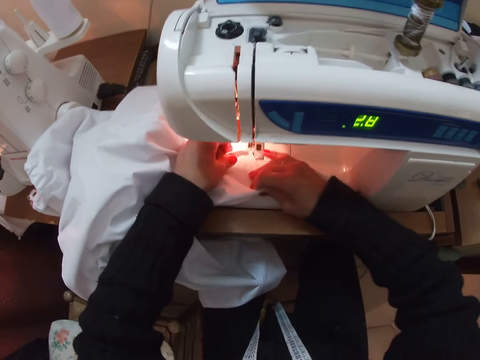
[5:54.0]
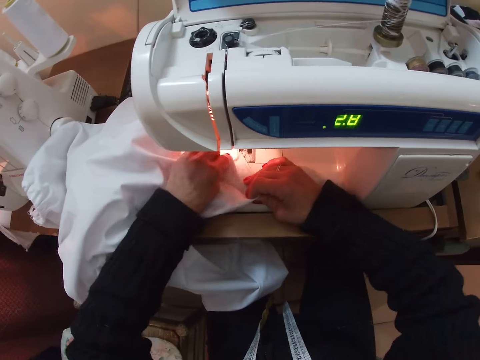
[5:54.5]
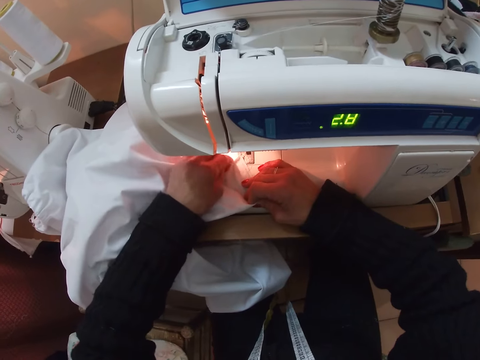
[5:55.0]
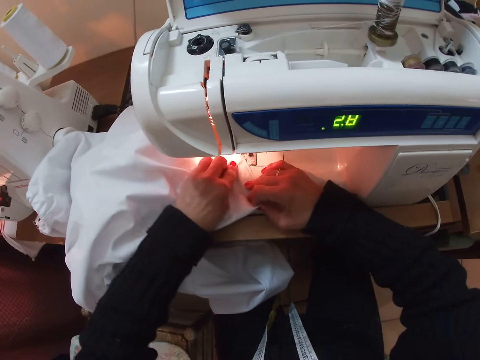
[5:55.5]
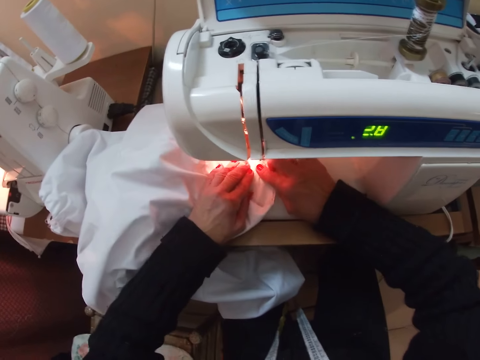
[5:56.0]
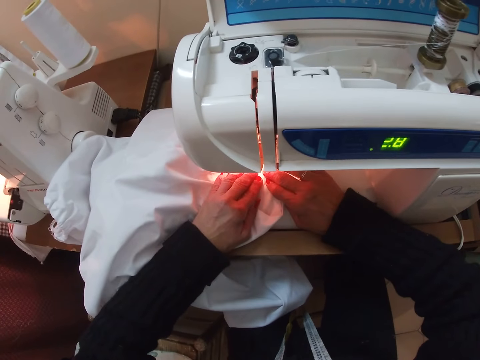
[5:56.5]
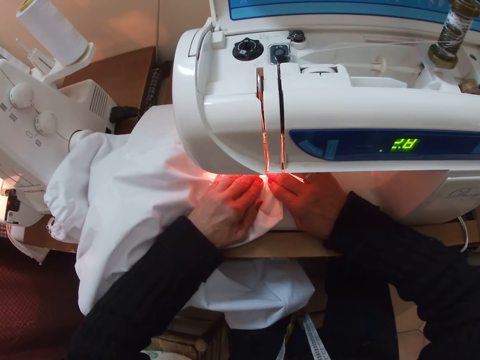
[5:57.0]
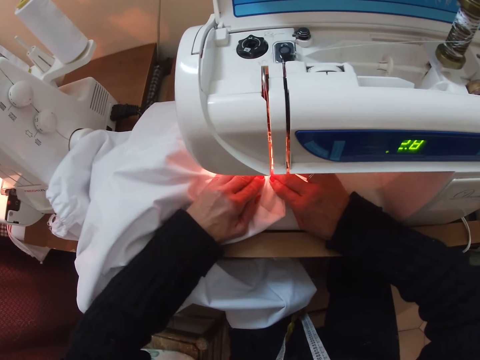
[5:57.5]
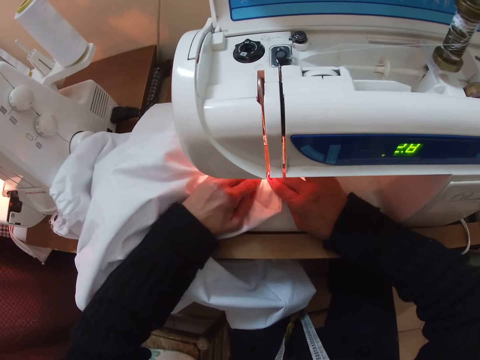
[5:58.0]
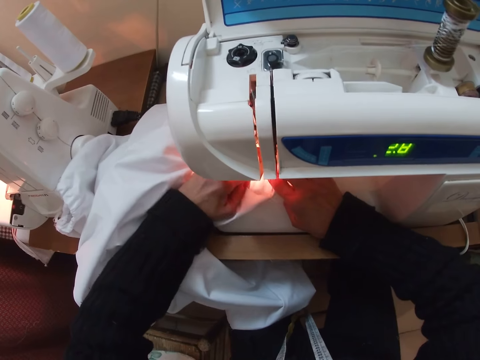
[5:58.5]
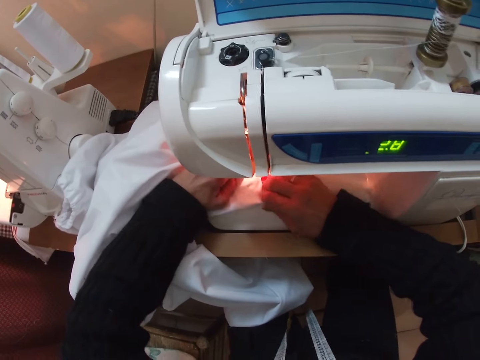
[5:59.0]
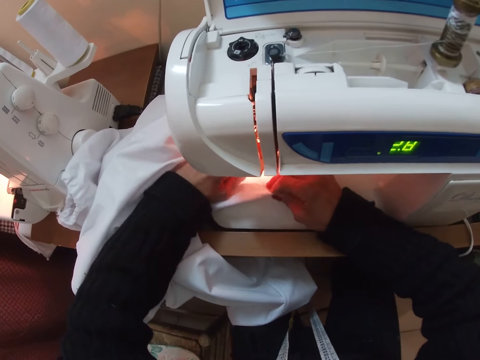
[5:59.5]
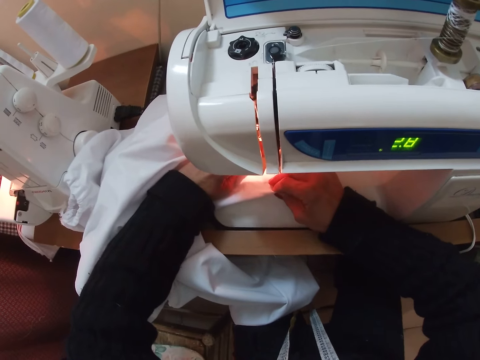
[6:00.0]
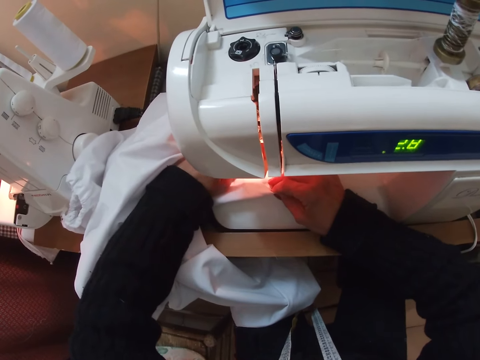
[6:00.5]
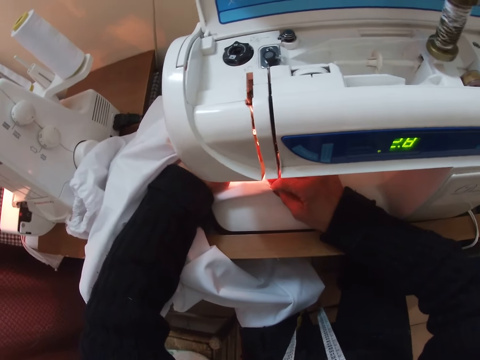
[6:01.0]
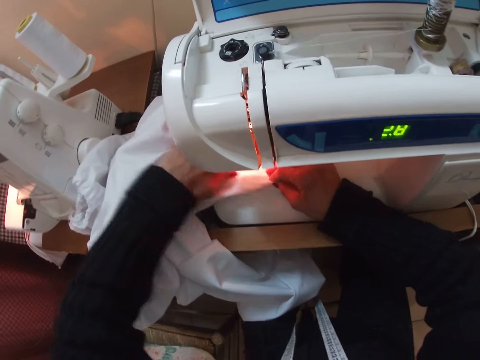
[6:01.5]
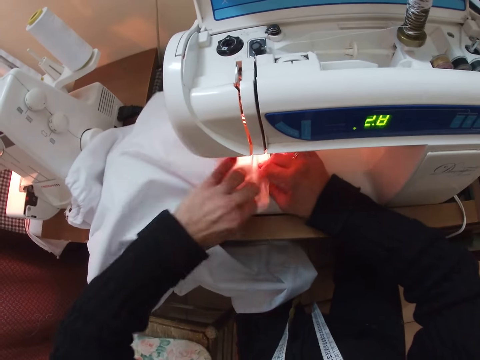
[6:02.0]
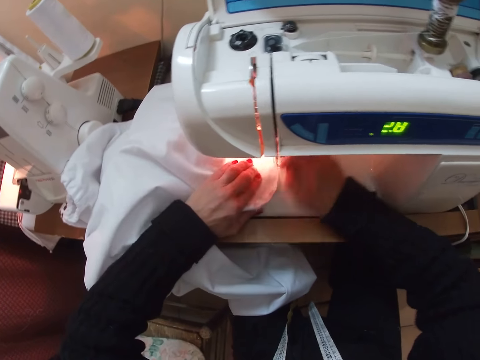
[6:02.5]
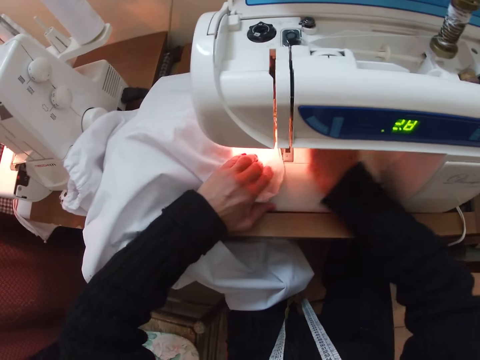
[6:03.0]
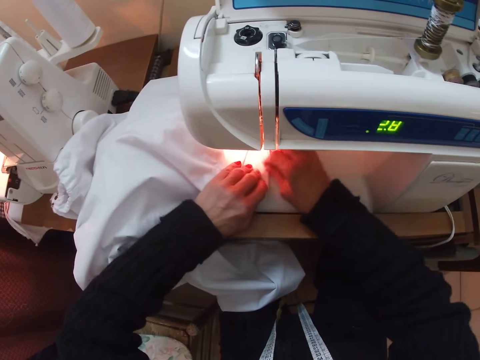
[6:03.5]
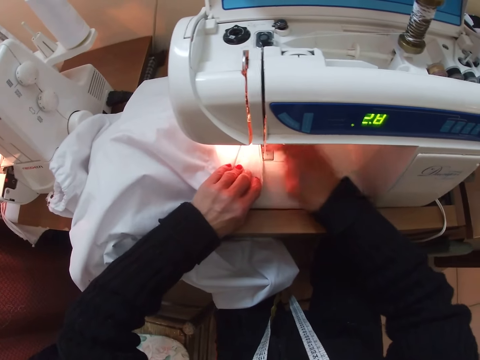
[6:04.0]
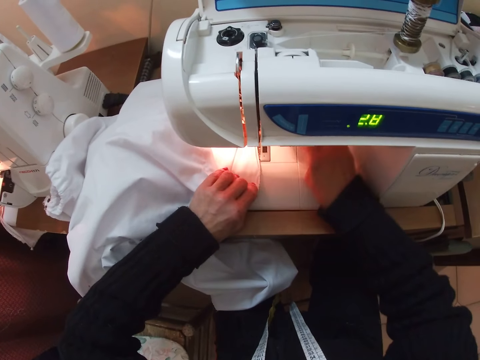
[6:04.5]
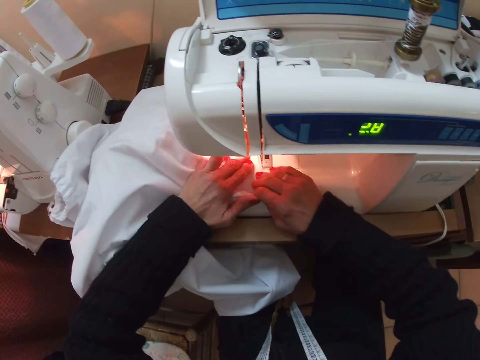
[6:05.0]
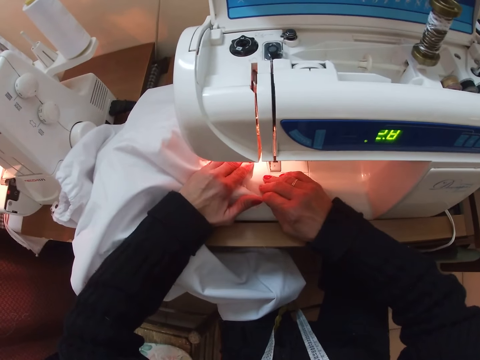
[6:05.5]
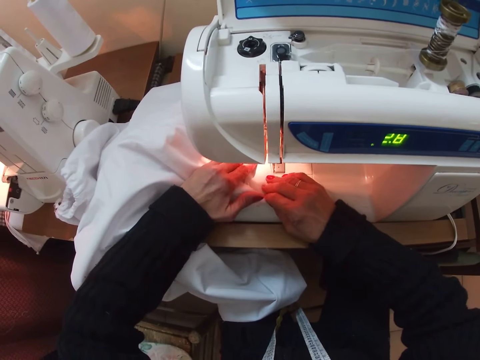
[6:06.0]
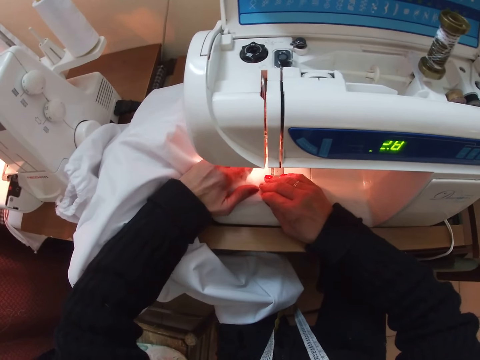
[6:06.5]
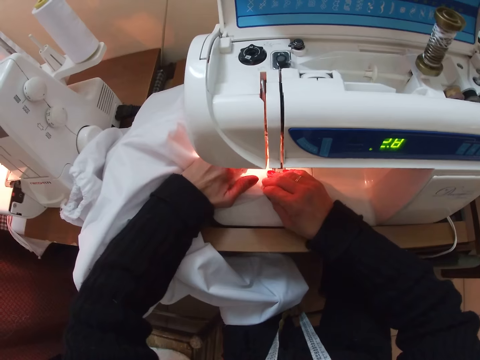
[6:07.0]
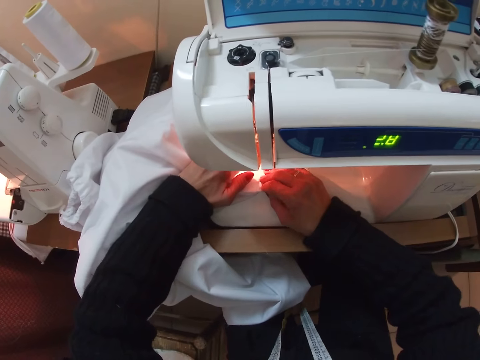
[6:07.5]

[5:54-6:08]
The camera wearer adjusts the white cloth on the sewing machine. She sews the white cloth with the sewing machine. She adjusts the white cloth with her right hand. She adjusts the white cloth with her left hand. She takes out wool from the white cloth. She sews the white cloth with the sewing machine.

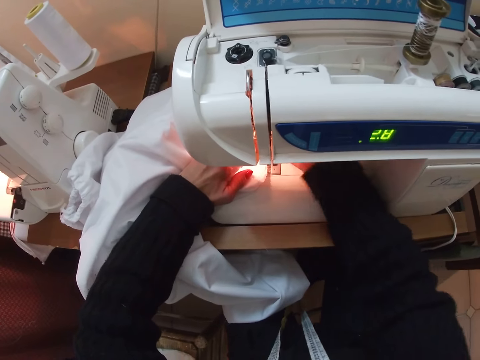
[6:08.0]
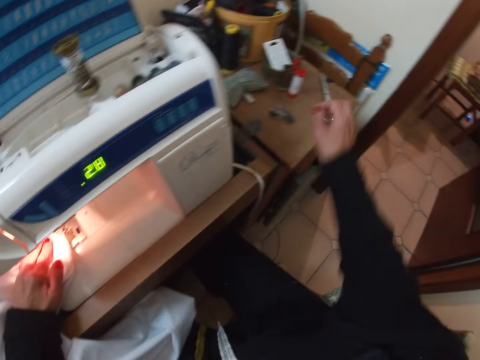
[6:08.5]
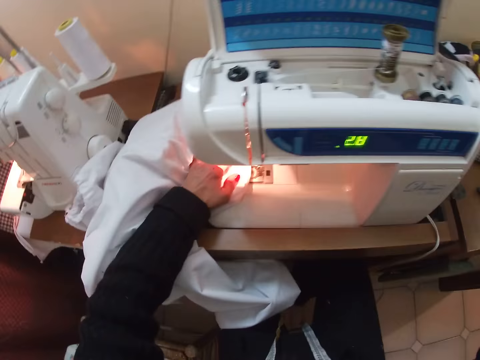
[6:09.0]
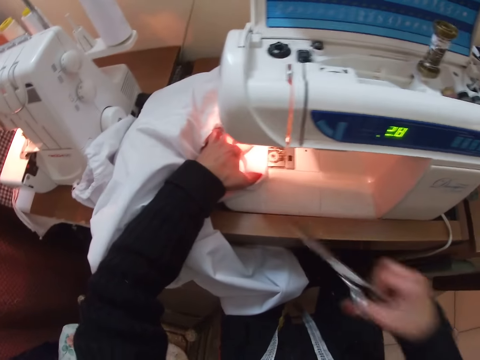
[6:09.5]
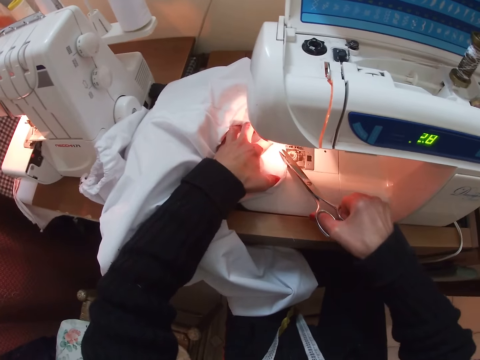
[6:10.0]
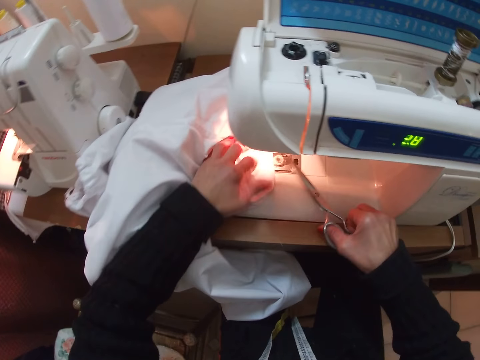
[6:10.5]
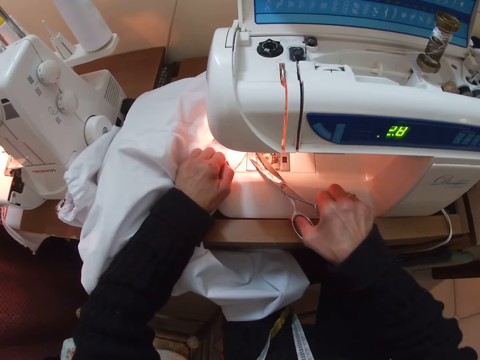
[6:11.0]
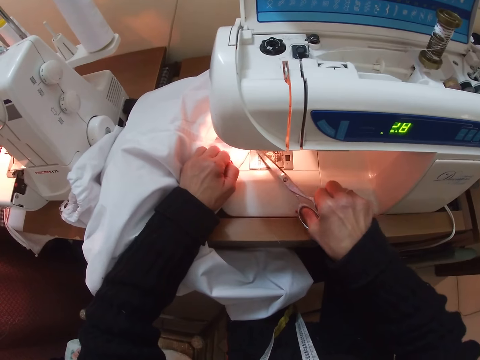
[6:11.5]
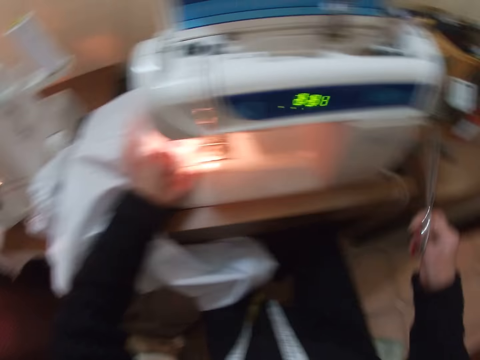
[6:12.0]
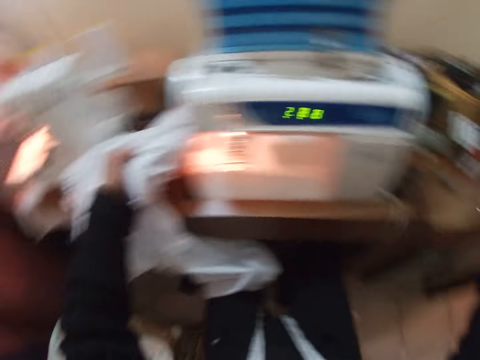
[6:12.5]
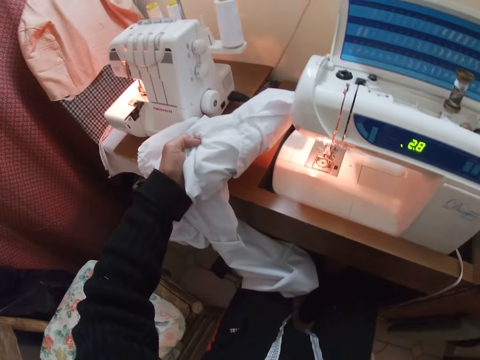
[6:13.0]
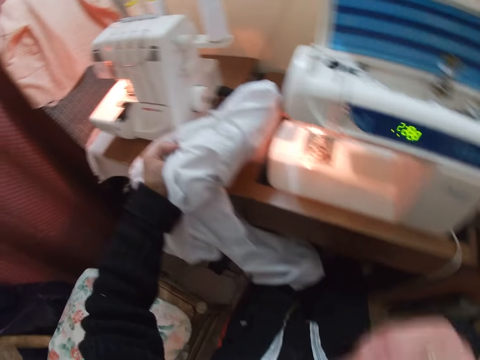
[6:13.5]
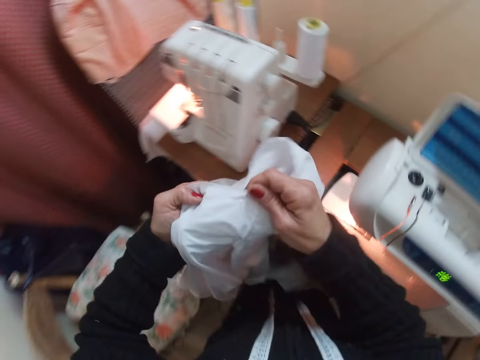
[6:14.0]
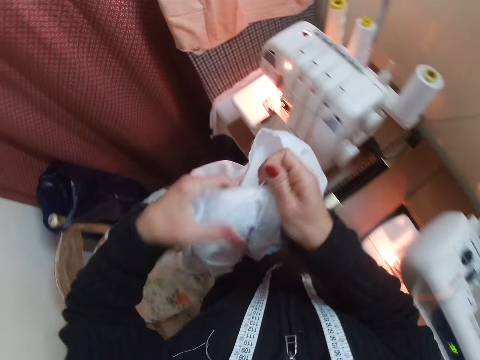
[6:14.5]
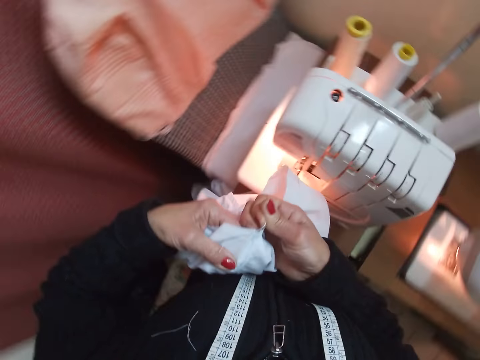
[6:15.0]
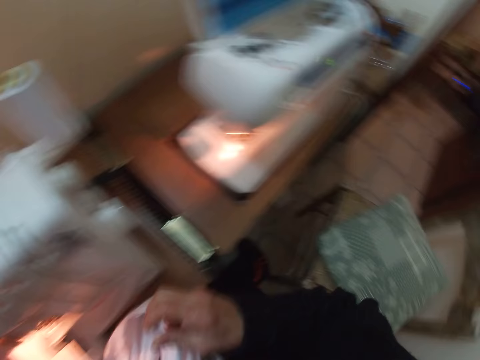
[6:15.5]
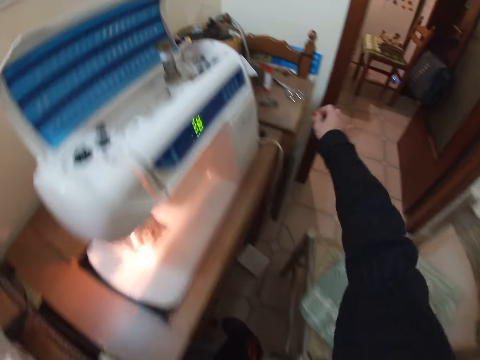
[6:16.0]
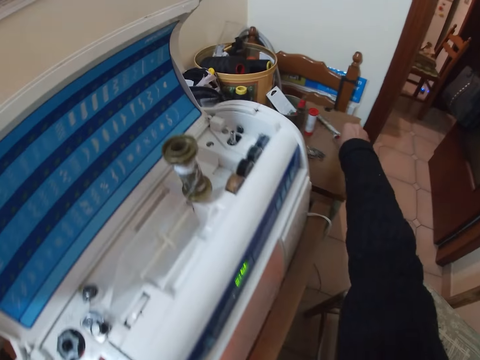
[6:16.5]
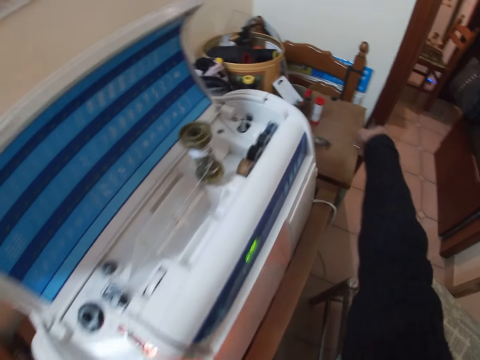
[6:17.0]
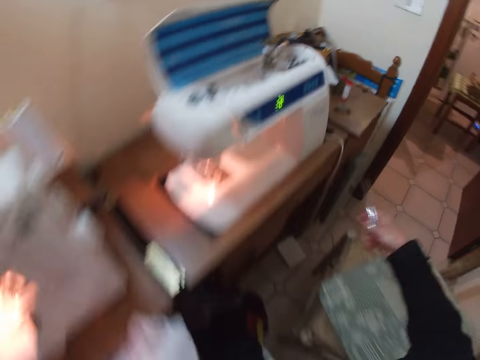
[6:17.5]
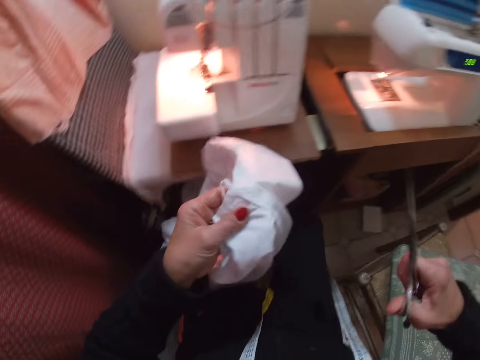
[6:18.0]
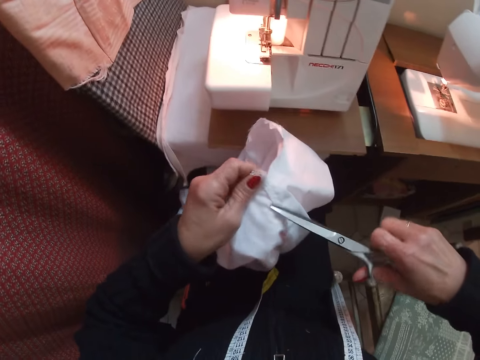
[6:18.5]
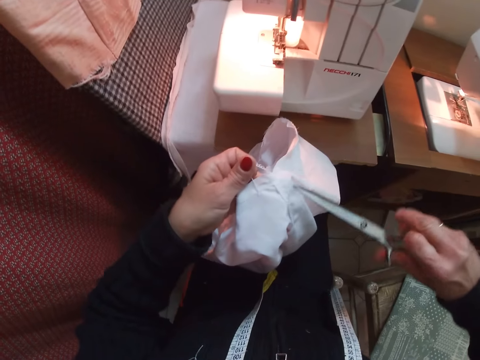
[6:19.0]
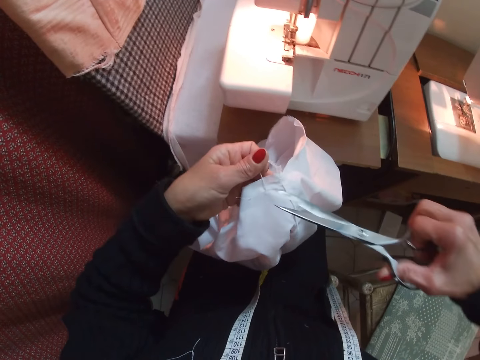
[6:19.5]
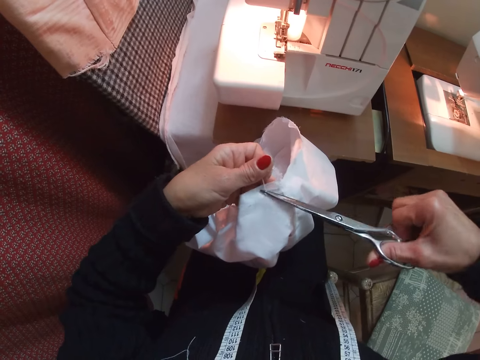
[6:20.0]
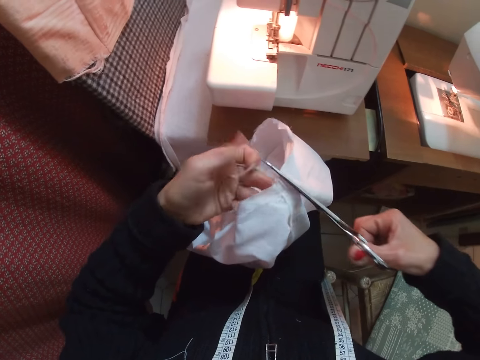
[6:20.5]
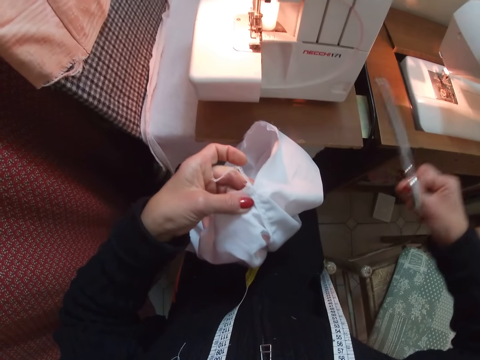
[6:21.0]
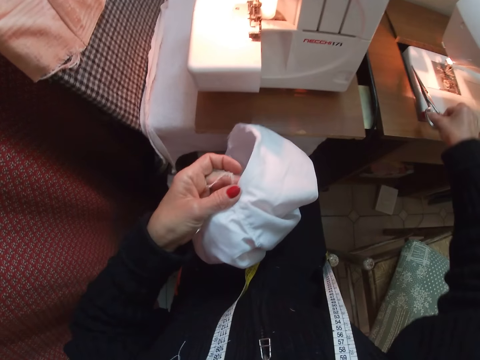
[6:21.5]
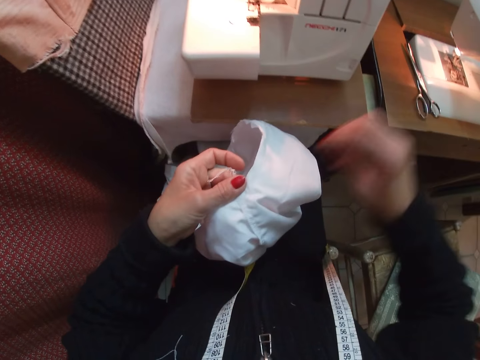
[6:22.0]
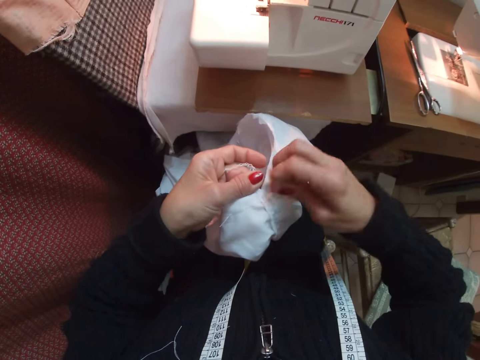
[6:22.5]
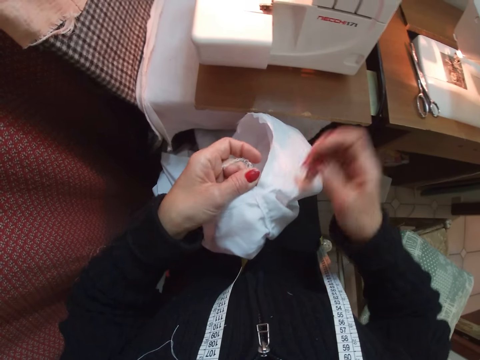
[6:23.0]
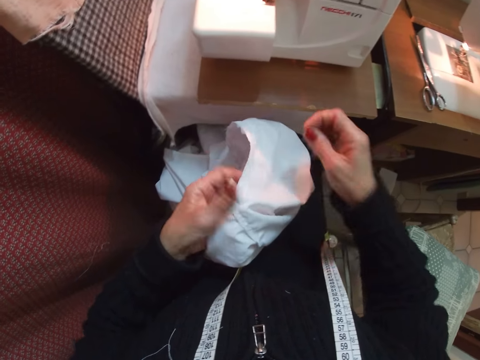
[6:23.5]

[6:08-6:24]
The camera wearer picks up scissors from the sewing machine table. She cuts wool from the white cloth with the scissors. She flips the white cloth with her left hand. She cuts wool from the white cloth with the scissors. She takes the white cloth off the sewing machine with her left hand. She places the scissors on the table. She pulls wool on the white cloth with her right hand. She stands up and turns the garment. She turns to the sewing machine by her right. She picks up the scissors from the sewing machine table. She cuts wool from the white cloth with the scissors. She drops the scissors on the sewing machine table. She picks out wool from the white cloth with her right hand.
